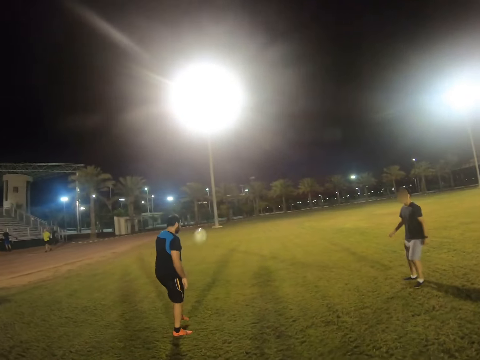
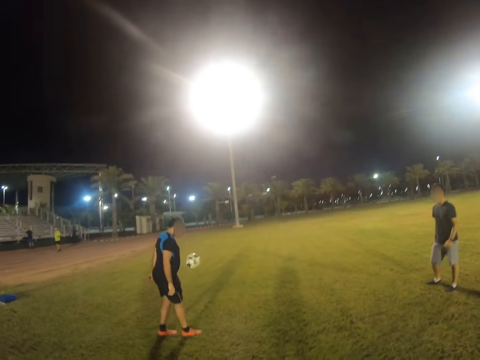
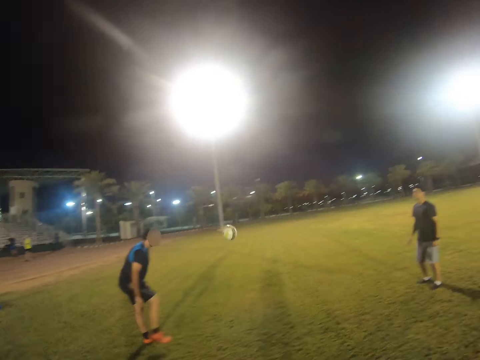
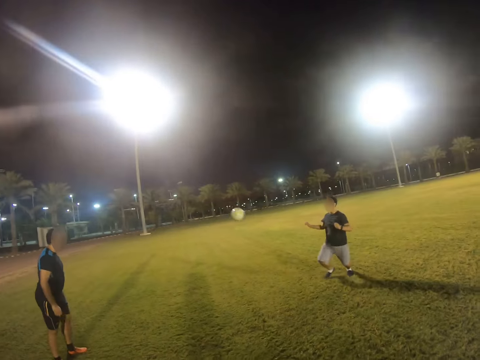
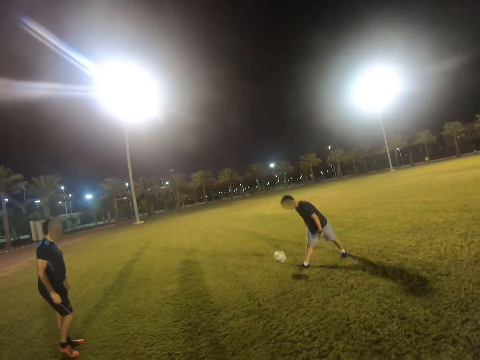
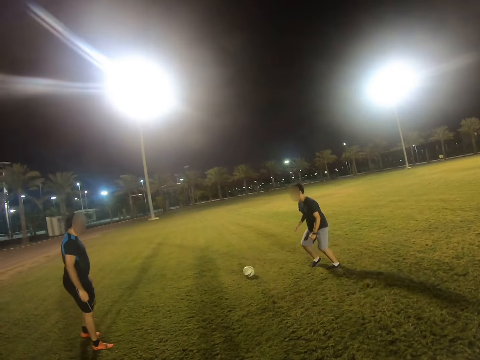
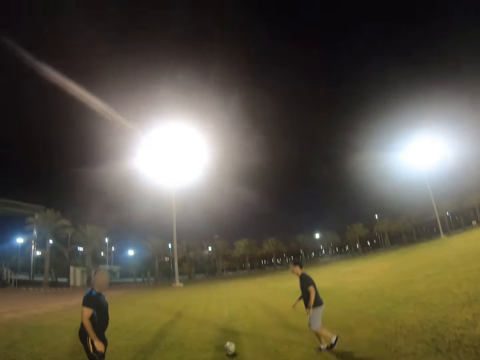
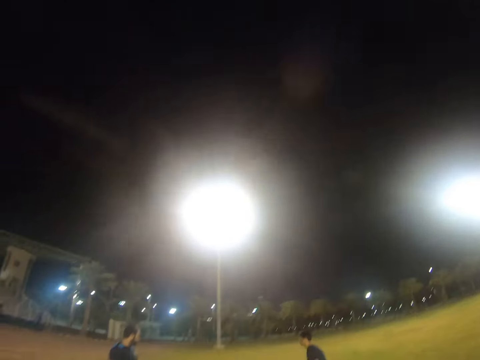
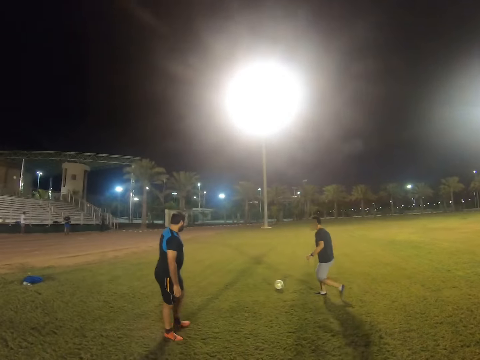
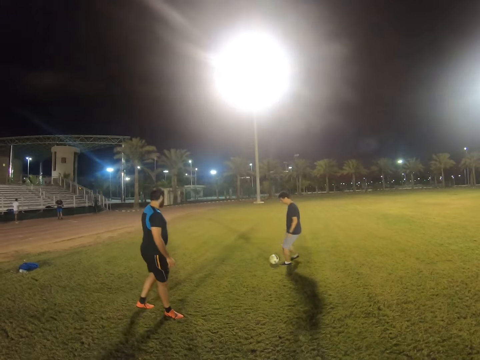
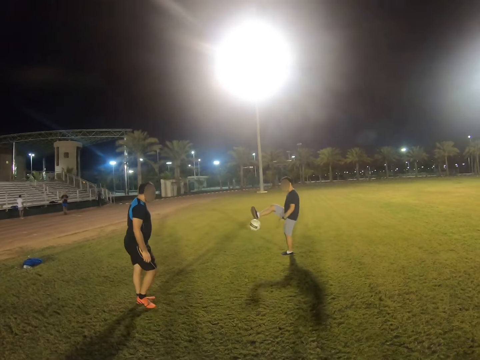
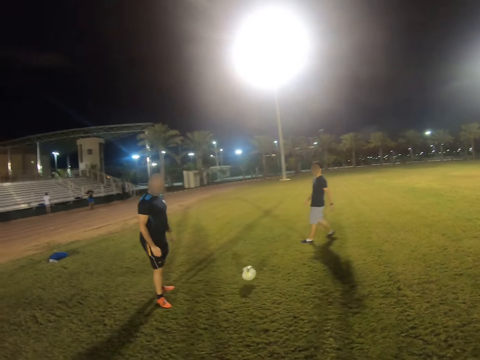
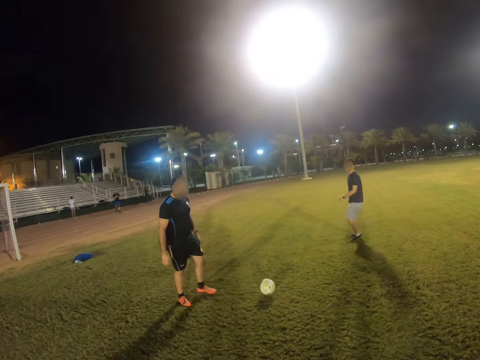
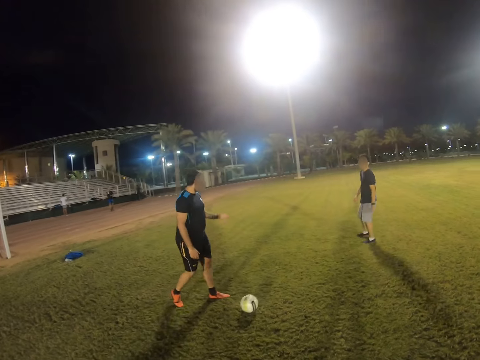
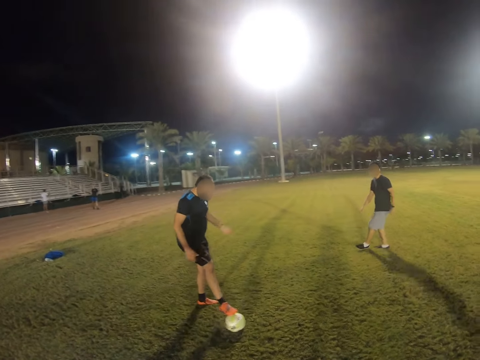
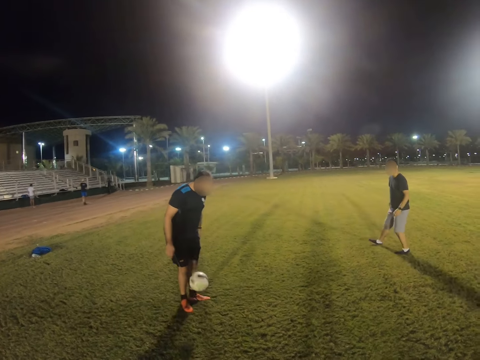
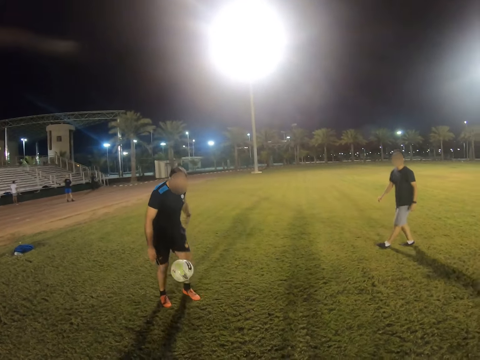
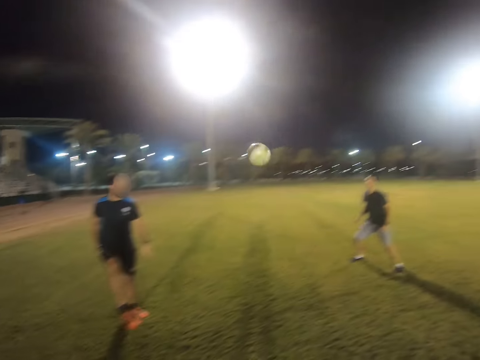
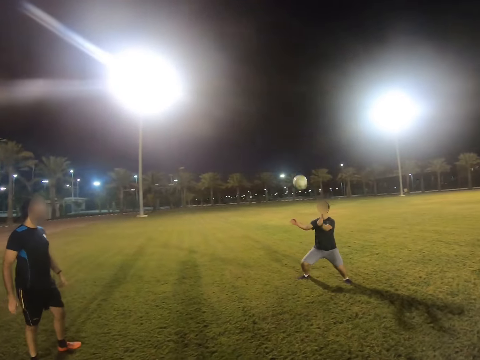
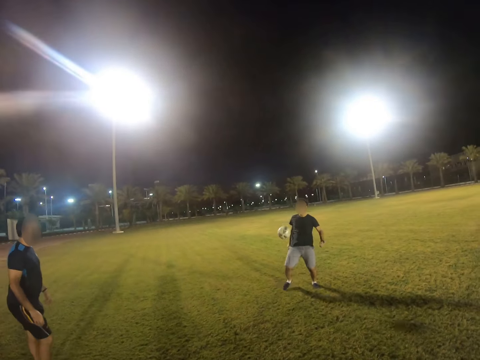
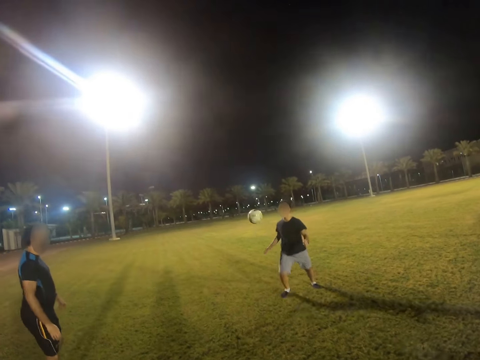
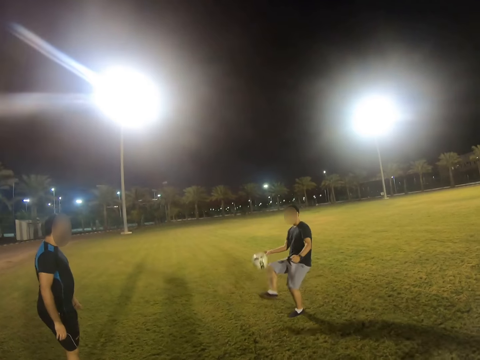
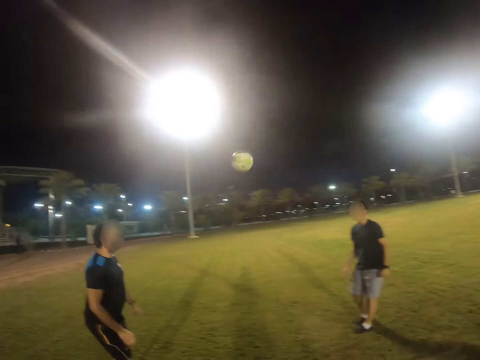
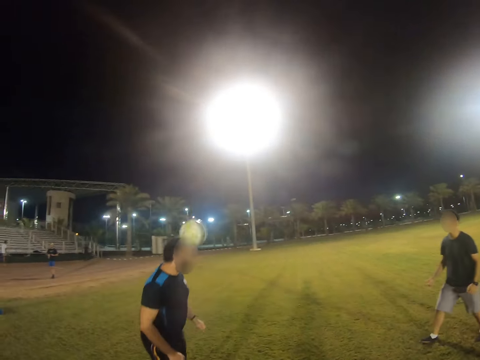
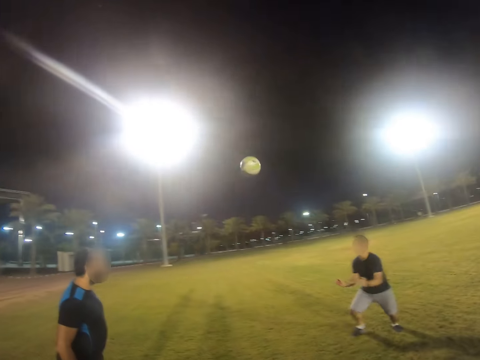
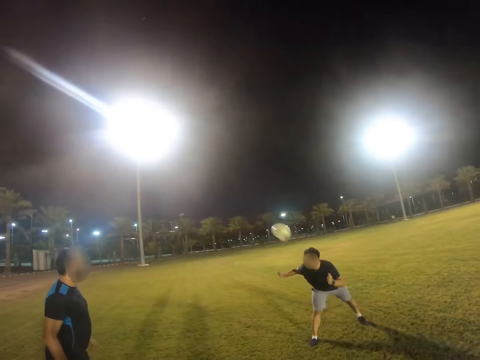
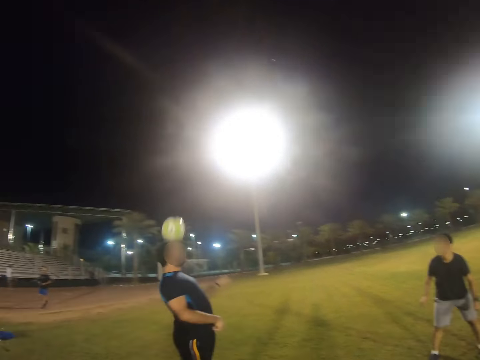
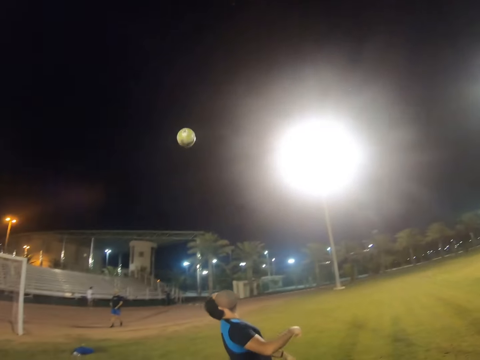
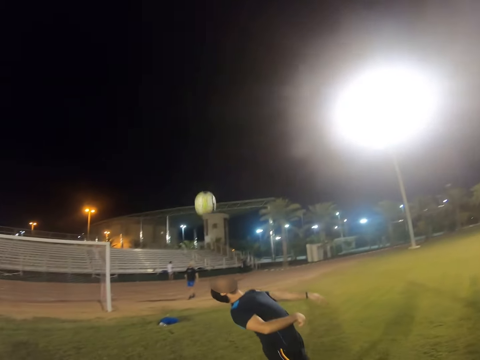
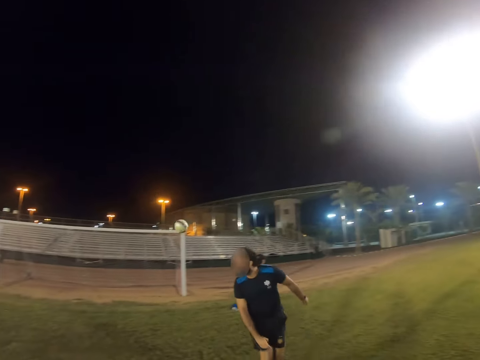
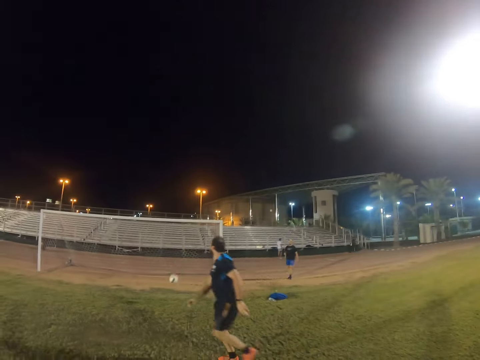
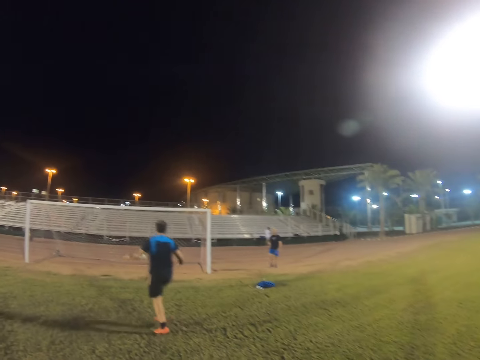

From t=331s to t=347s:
A man hits the ball. Another man hits the ball. The first man hits the ball. The other man hits the ball. The first man hits the ball. The other man hits the ball with his head. The first man hits the ball with his head. The other man hits the ball with his head.

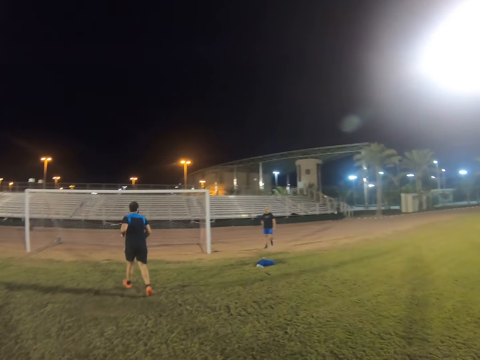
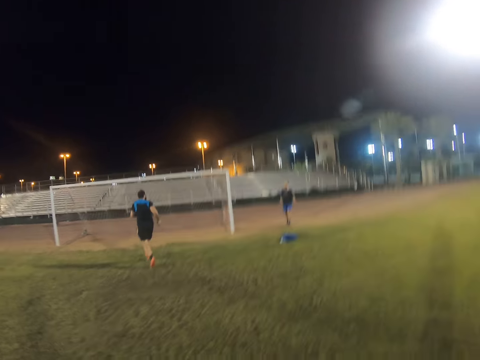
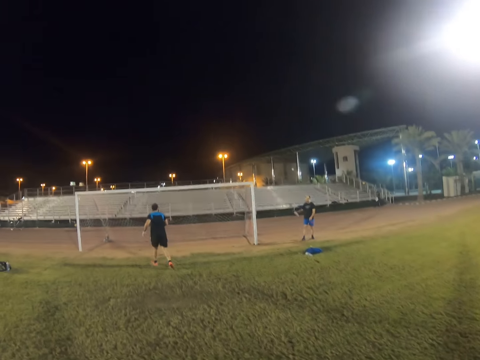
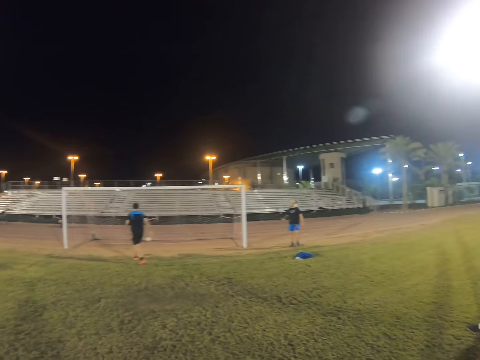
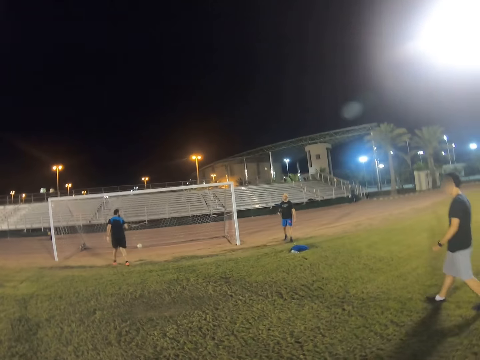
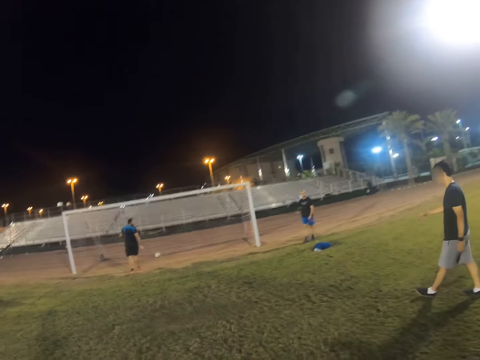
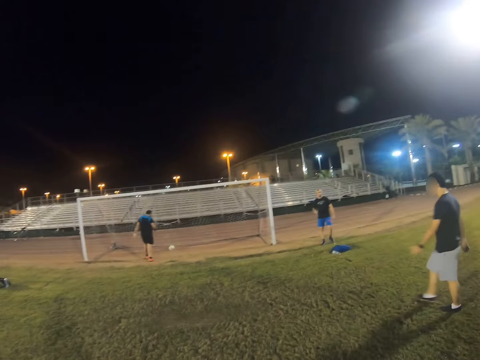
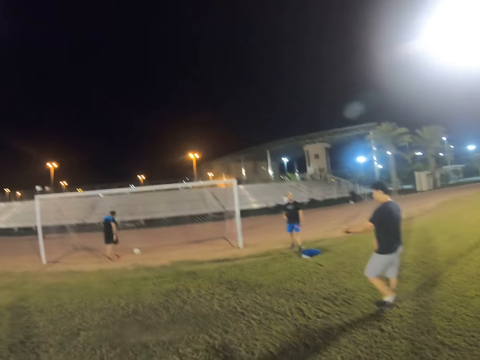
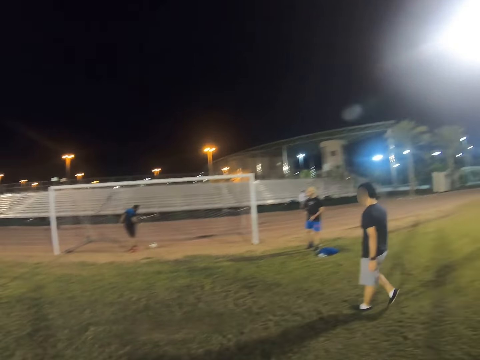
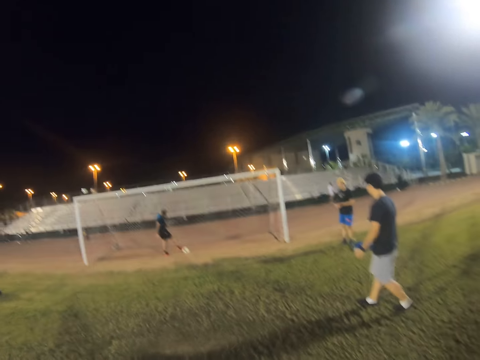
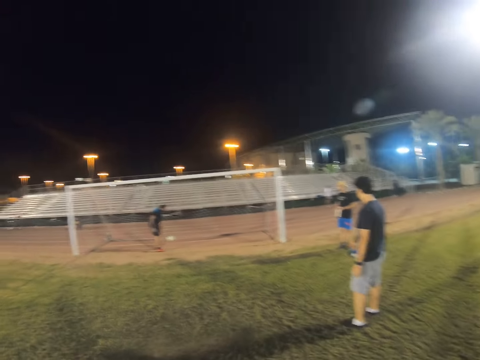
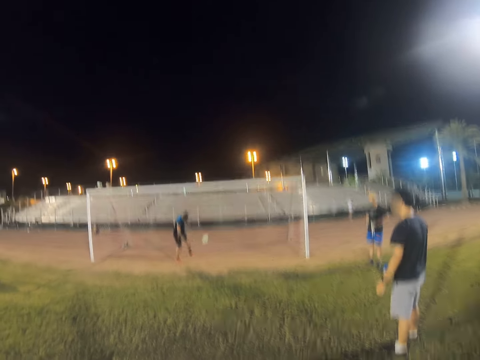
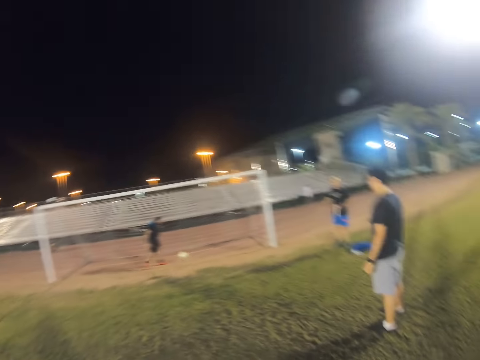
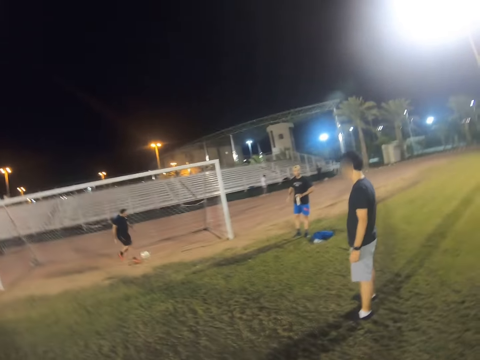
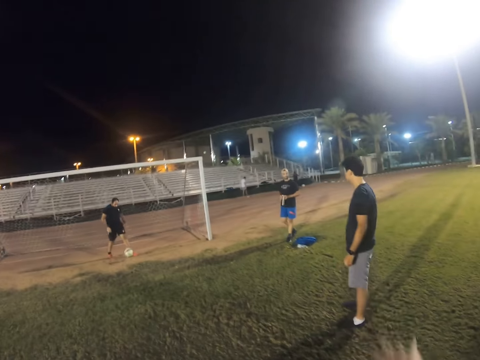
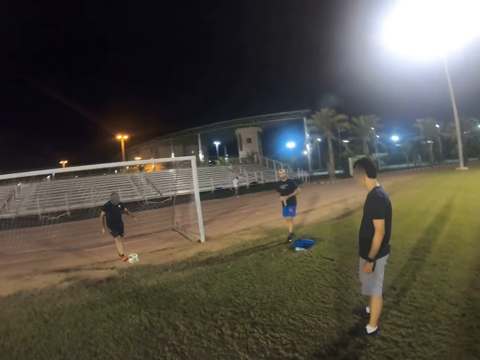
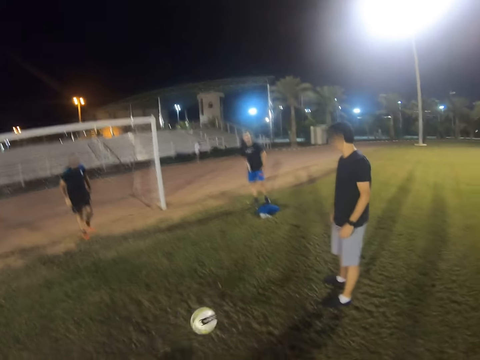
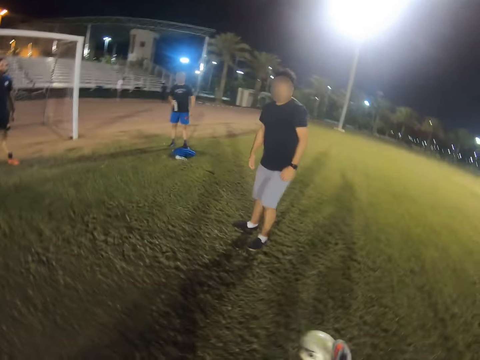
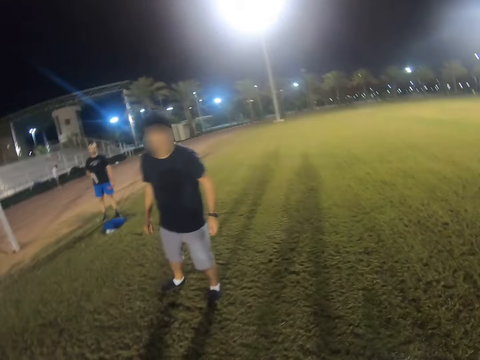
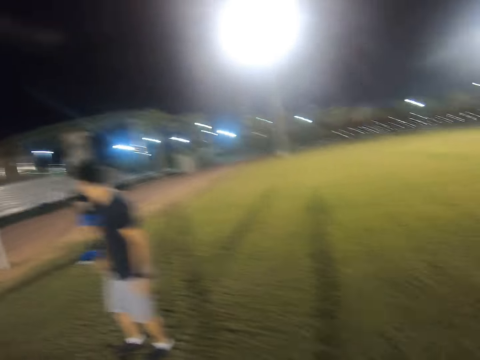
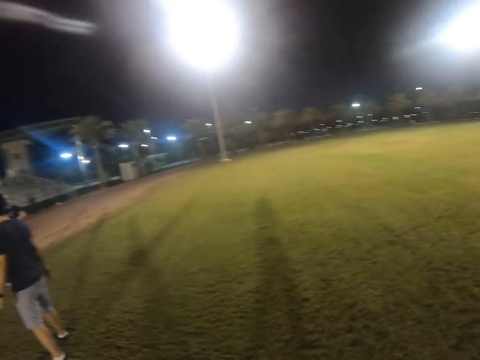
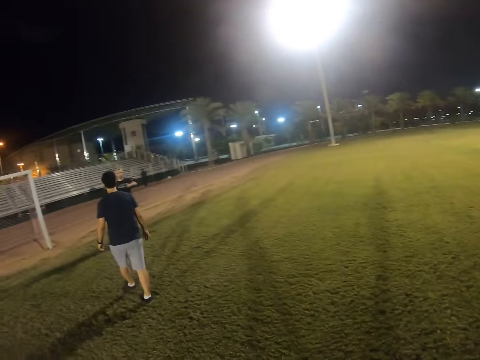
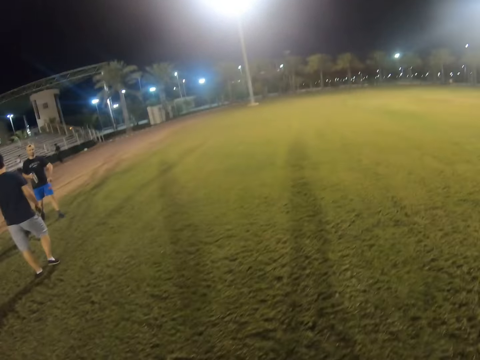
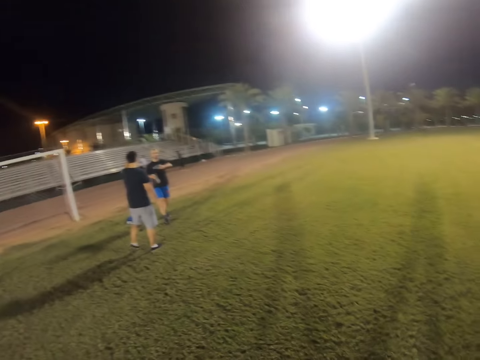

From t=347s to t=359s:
A man runs after the ball. Another man walks in the field. The camera wearer walks around. The first man hits the ball. The camera wearer gets the ball.
